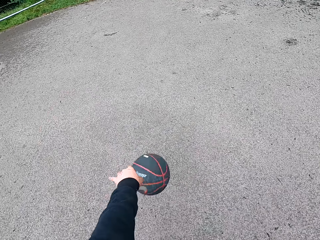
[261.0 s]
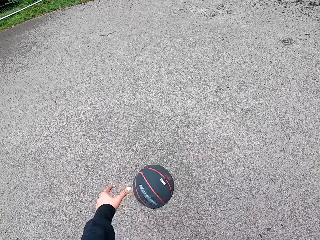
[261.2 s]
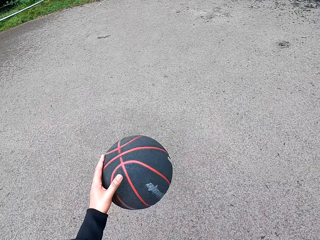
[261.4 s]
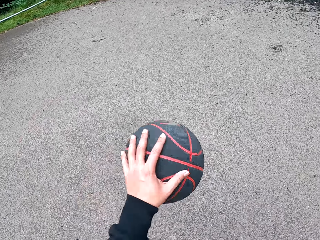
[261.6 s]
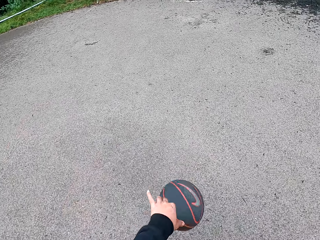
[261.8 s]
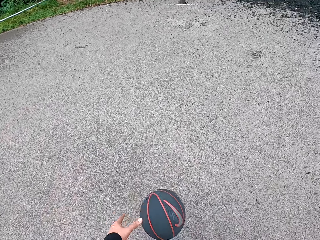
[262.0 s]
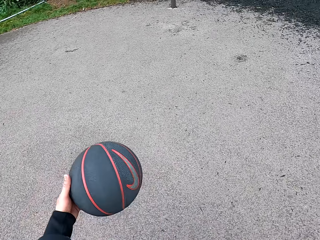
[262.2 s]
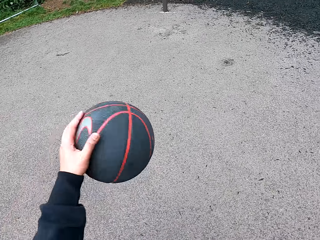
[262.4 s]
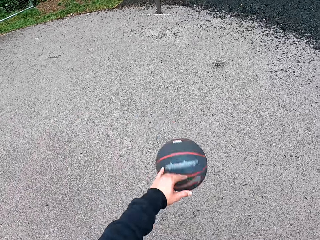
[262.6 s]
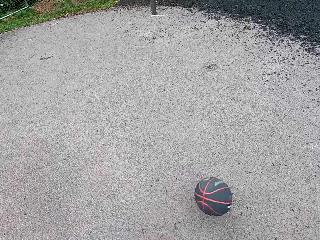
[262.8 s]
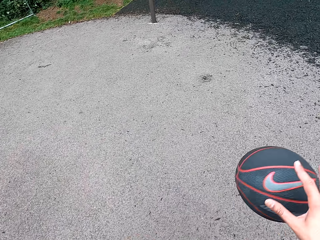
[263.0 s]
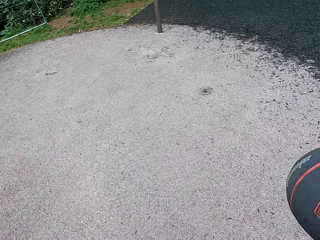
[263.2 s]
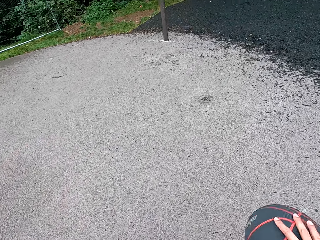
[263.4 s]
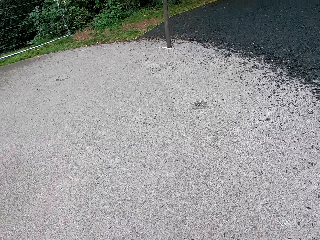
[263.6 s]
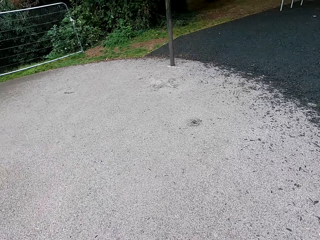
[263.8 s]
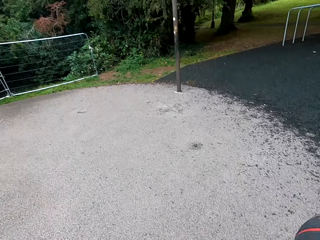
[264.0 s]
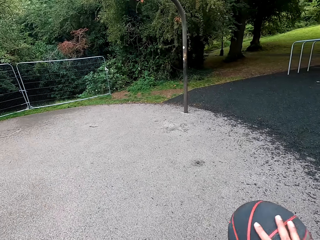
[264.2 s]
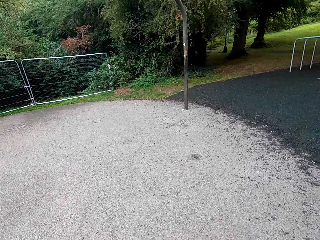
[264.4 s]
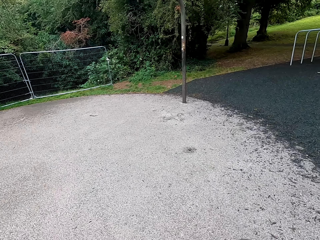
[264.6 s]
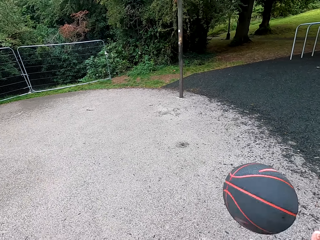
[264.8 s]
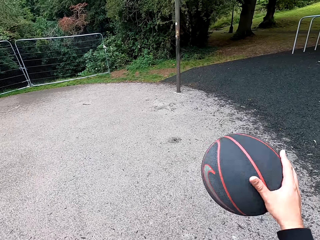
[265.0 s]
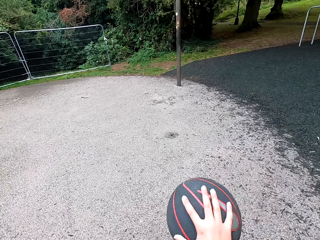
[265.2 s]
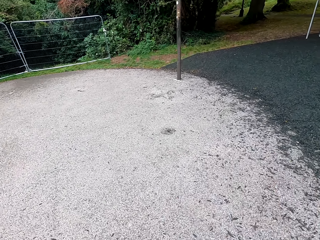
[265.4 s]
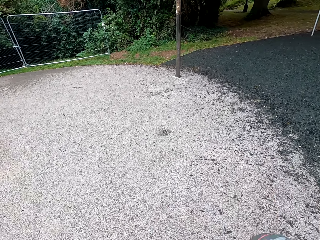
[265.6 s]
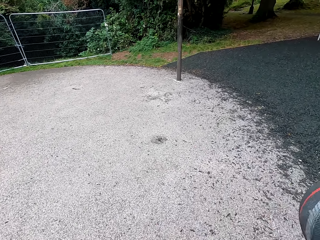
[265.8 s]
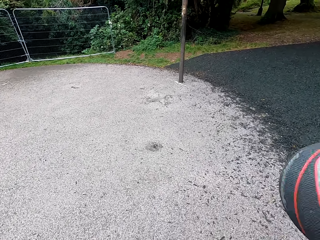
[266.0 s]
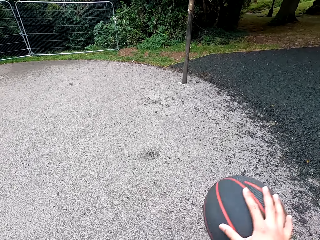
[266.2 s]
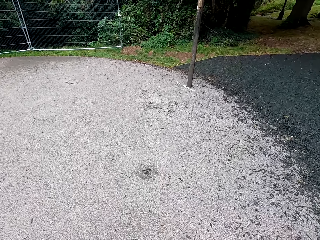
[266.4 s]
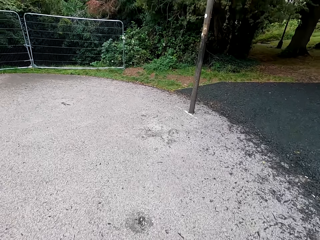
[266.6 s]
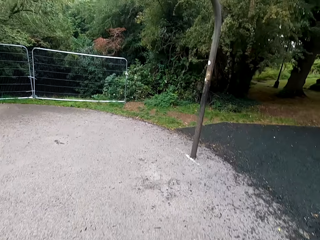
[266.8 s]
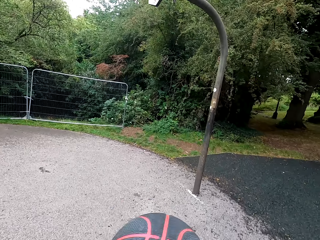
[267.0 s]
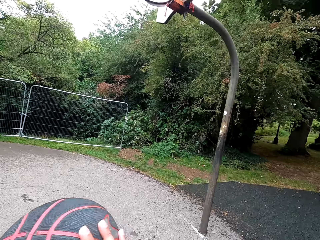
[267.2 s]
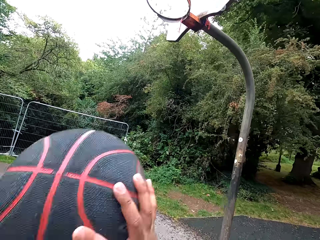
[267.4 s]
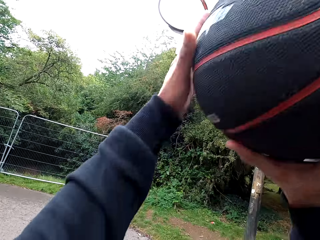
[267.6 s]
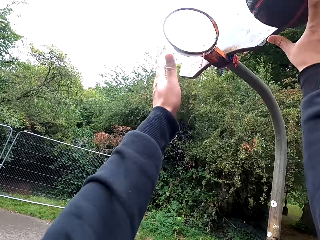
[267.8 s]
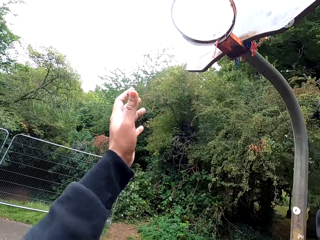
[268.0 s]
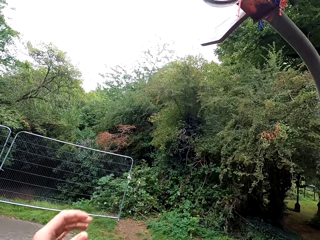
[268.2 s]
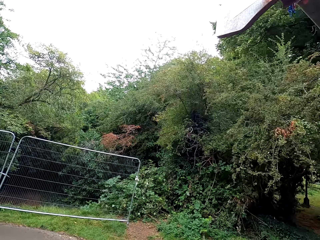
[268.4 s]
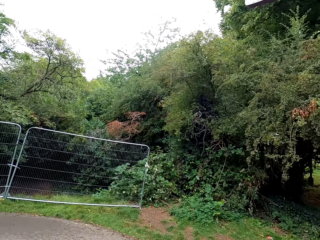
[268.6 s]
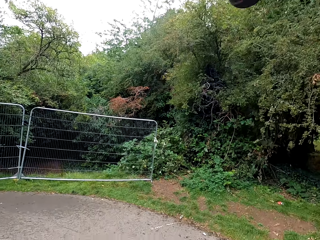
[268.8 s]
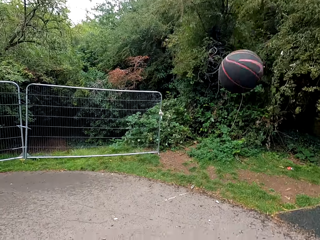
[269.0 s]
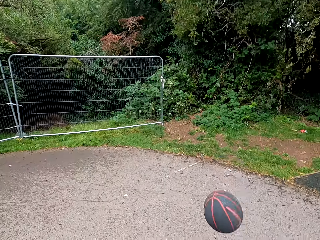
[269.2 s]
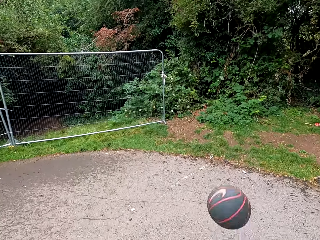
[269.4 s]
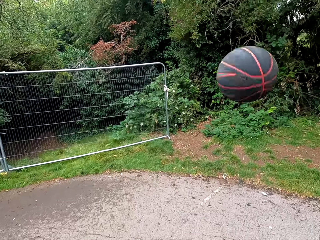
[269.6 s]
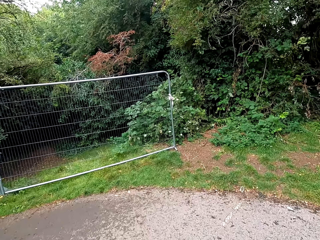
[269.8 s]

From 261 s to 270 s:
The camera wearer holds the ball up. They throw the ball in the goal post.

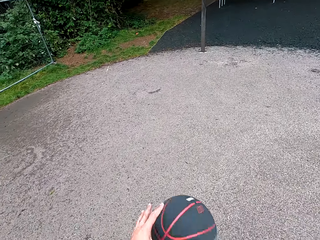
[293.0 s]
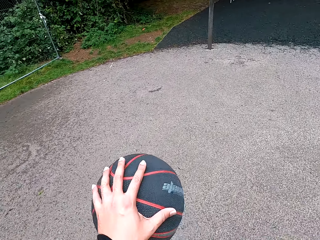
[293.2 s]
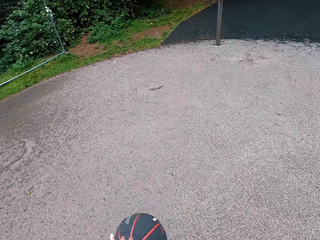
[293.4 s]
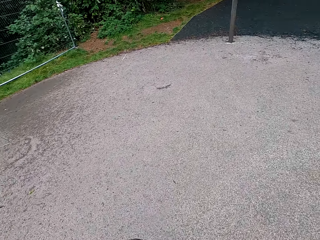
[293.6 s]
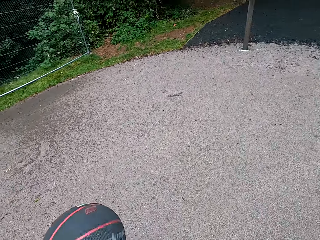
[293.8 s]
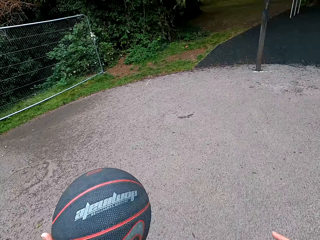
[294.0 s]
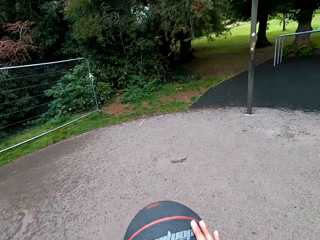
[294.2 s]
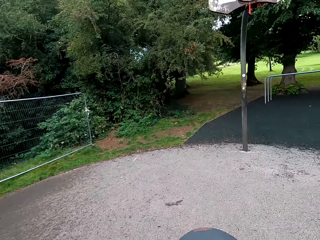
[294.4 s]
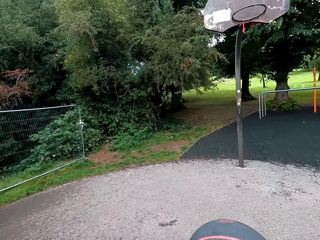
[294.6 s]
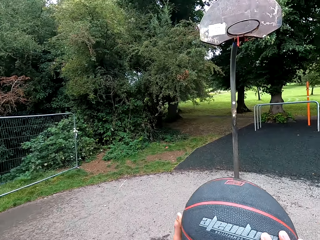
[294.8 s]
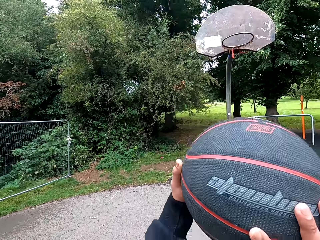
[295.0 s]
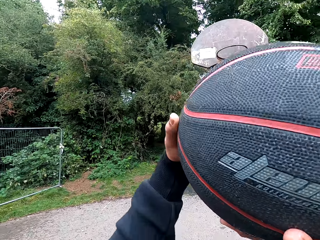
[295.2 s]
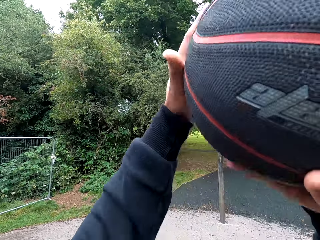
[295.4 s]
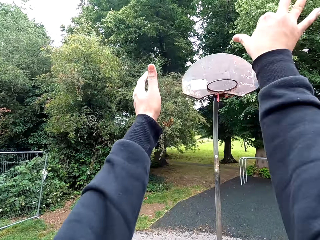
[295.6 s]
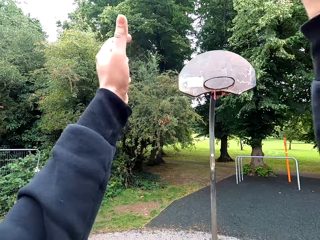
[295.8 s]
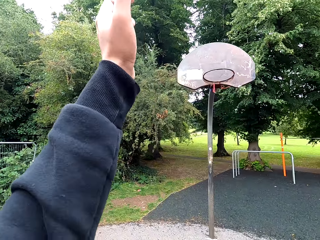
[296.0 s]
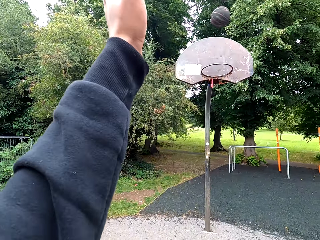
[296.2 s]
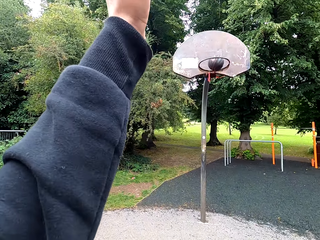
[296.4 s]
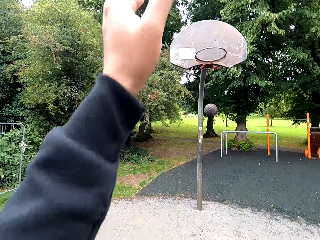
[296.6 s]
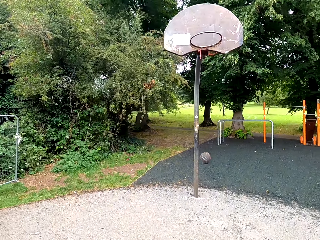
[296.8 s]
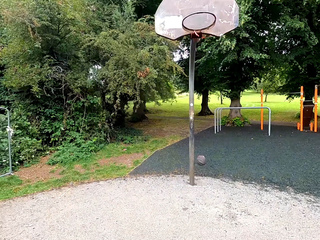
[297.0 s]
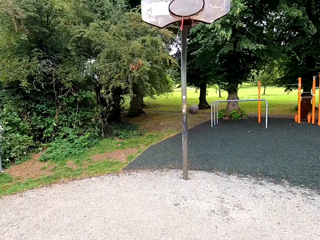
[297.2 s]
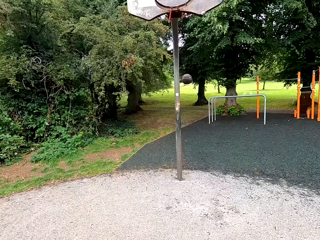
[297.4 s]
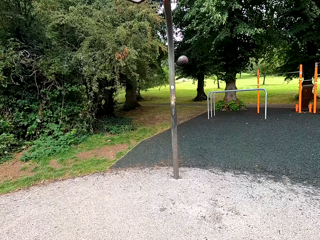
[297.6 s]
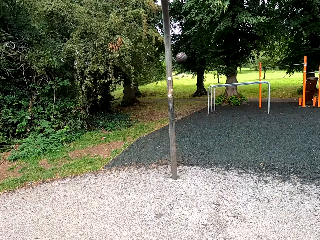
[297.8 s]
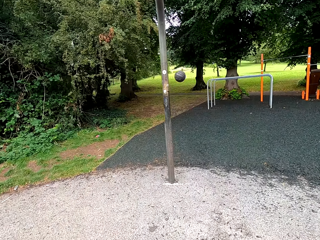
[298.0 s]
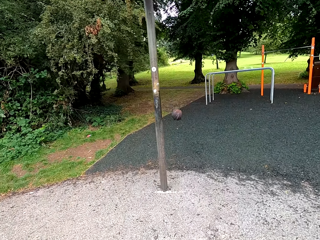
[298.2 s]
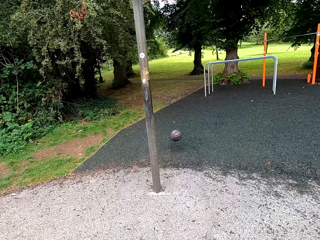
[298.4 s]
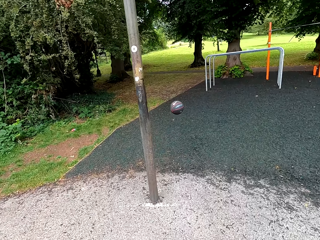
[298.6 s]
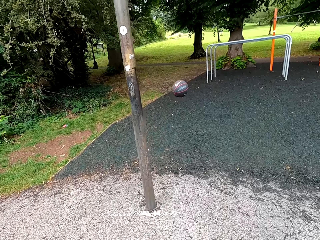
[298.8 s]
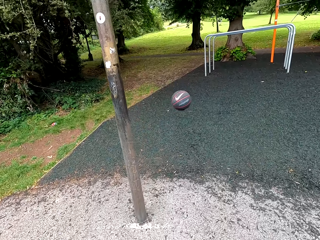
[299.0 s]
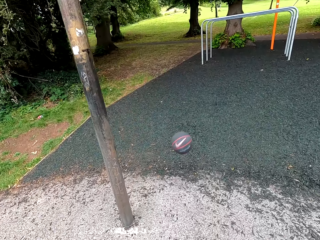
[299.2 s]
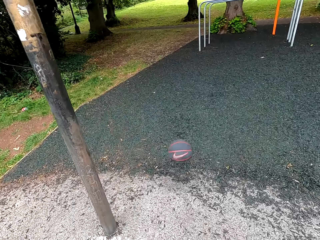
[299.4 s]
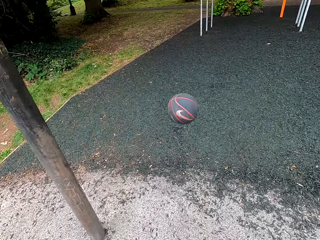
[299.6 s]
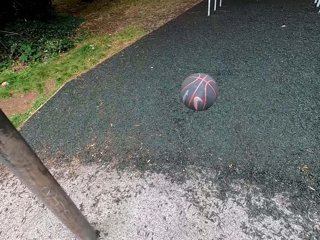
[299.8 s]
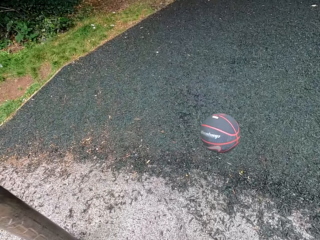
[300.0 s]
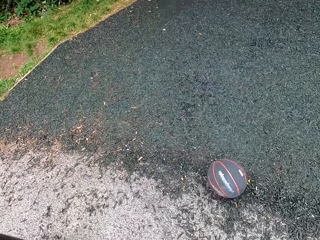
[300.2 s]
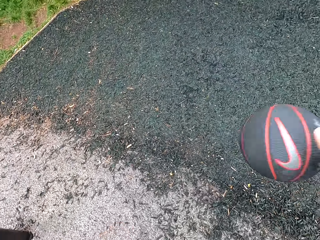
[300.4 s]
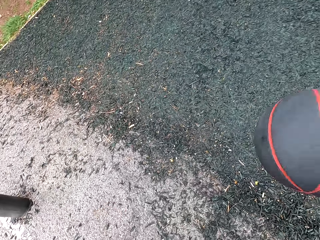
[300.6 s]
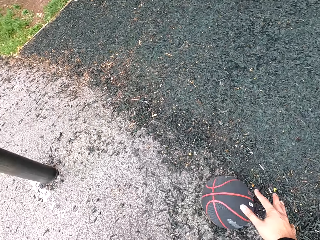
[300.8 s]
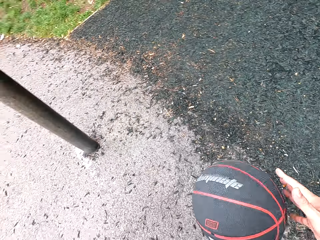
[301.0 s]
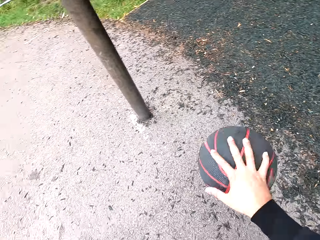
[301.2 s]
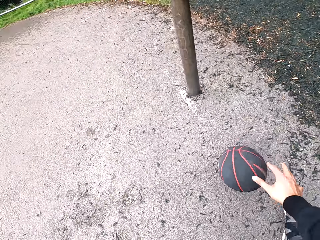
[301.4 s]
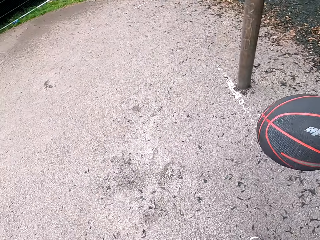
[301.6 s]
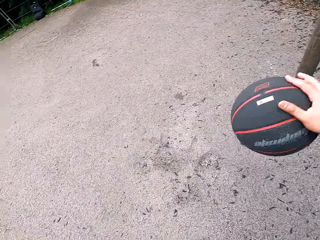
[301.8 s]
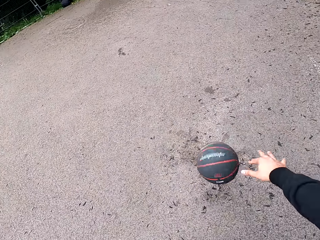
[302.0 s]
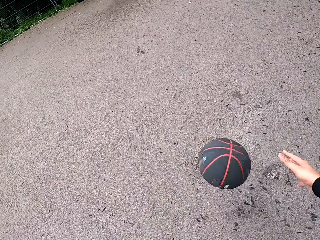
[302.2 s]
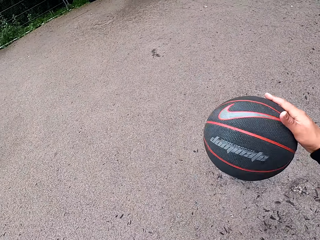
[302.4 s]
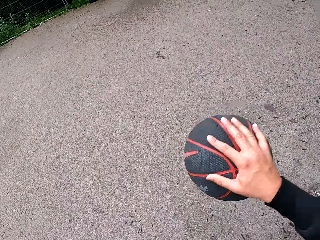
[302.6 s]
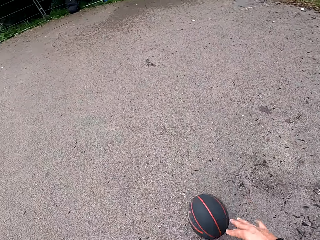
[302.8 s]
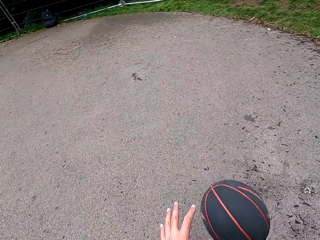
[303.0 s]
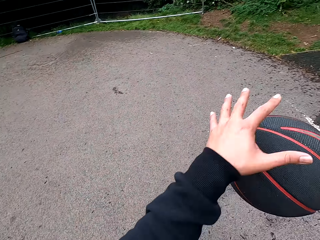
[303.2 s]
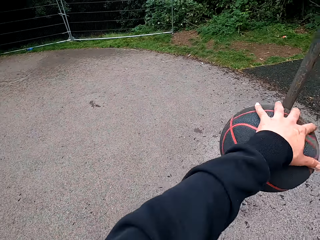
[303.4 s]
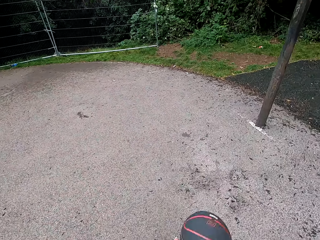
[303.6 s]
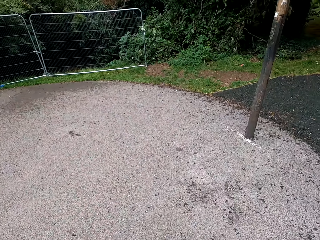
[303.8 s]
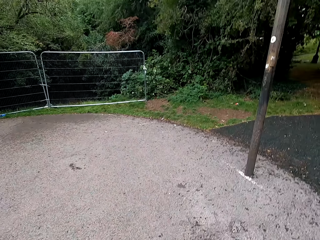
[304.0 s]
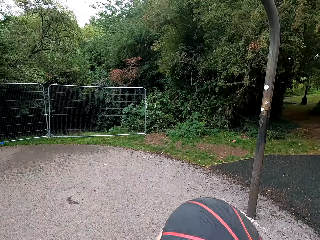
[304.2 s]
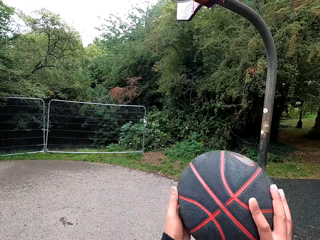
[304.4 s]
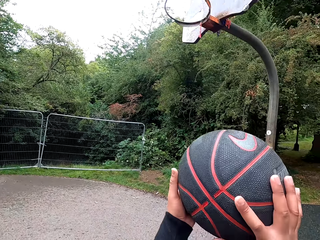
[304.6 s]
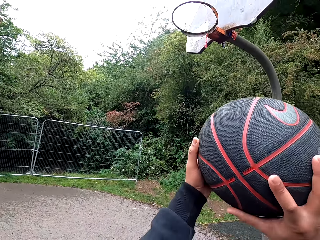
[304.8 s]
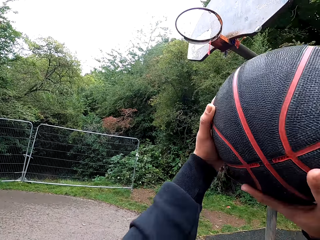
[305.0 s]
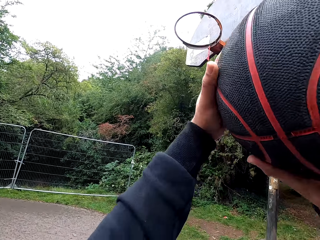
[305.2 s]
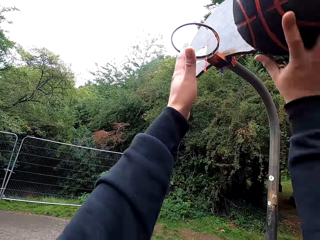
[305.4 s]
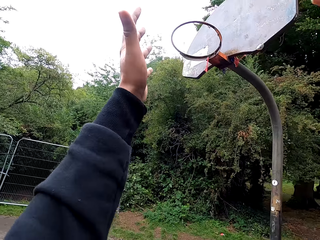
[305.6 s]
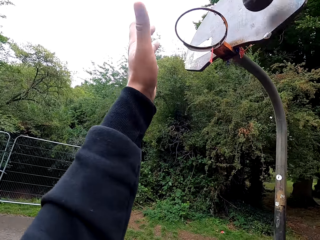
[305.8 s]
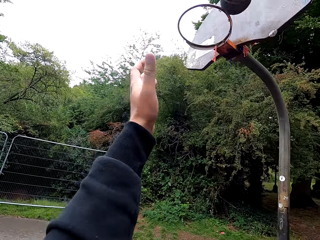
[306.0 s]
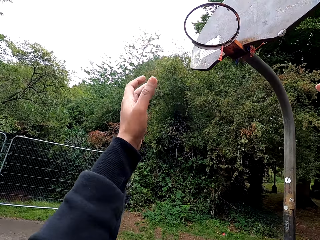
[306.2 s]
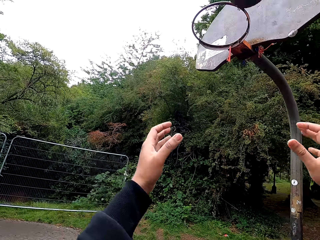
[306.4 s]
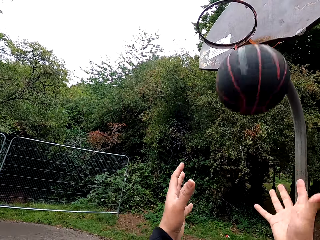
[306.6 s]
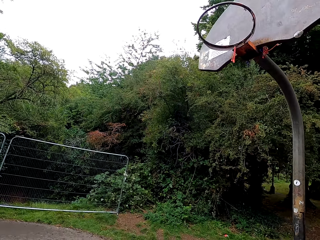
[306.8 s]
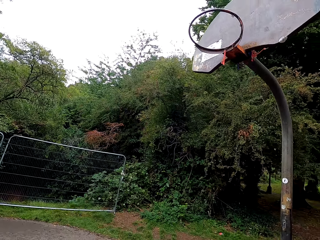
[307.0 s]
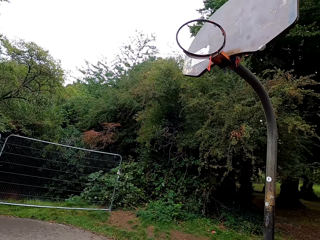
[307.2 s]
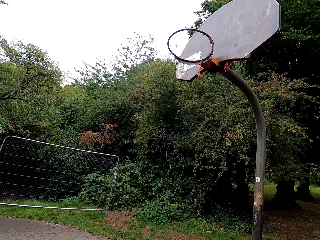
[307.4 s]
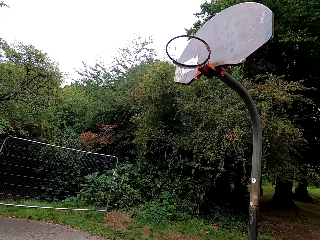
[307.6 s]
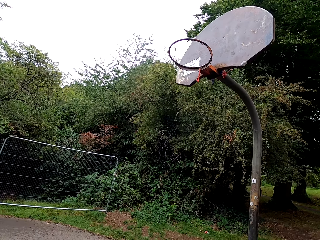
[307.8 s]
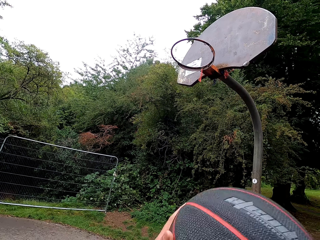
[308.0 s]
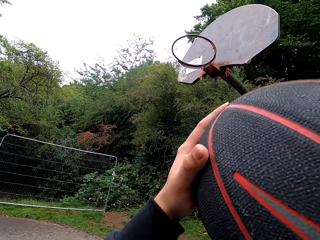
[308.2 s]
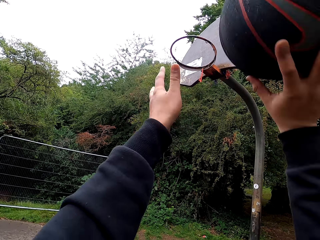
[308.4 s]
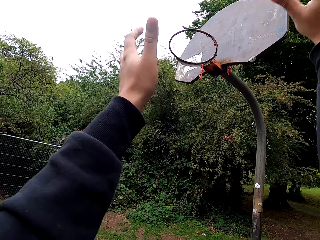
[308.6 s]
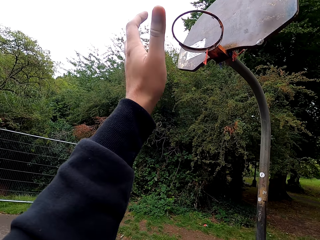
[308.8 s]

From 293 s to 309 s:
The camera wearer holds the ball. They throw the ball in the goal post. They play basketball. They play basketball again. They hold the ball. They throw the ball in the goal post. They hold the ball.
